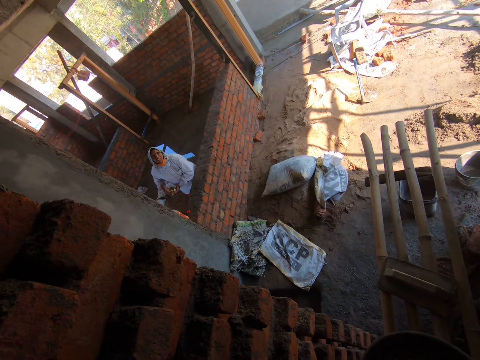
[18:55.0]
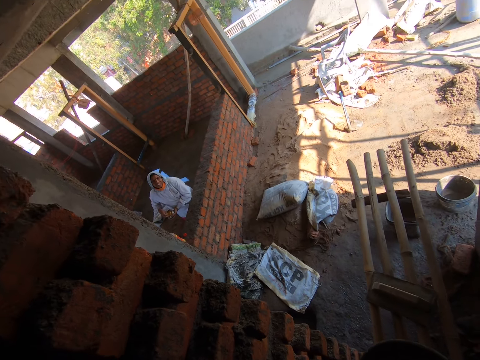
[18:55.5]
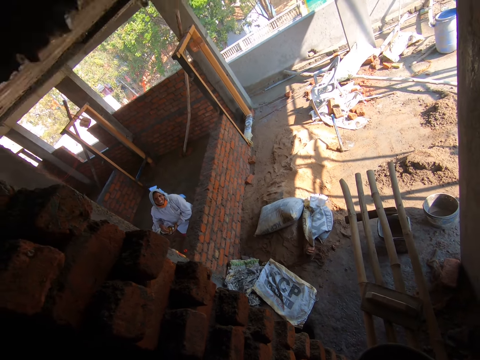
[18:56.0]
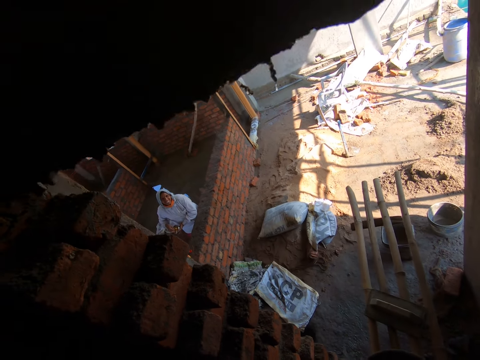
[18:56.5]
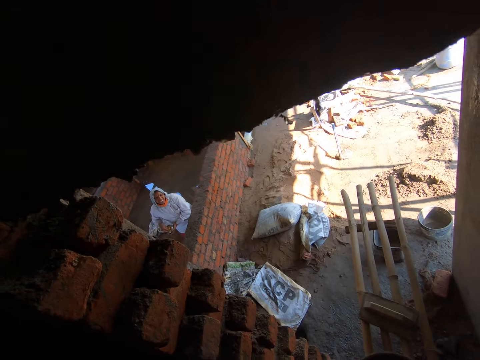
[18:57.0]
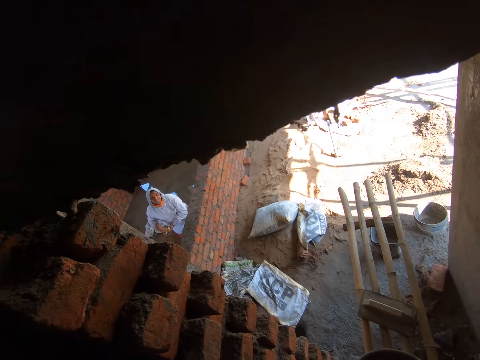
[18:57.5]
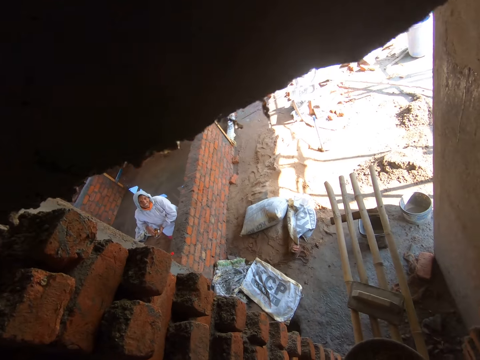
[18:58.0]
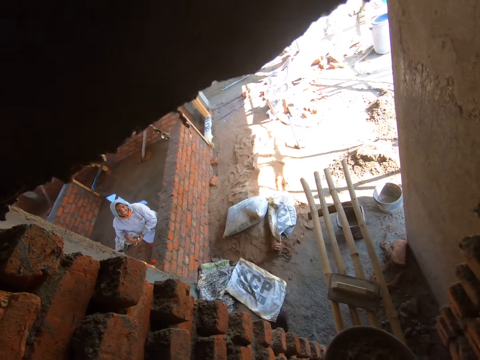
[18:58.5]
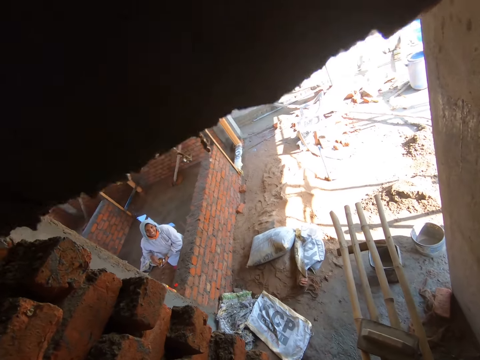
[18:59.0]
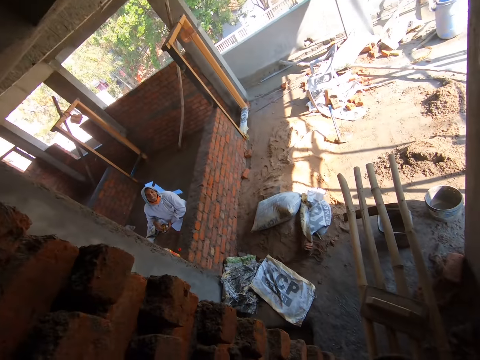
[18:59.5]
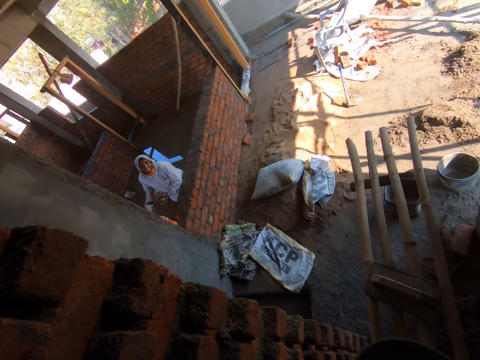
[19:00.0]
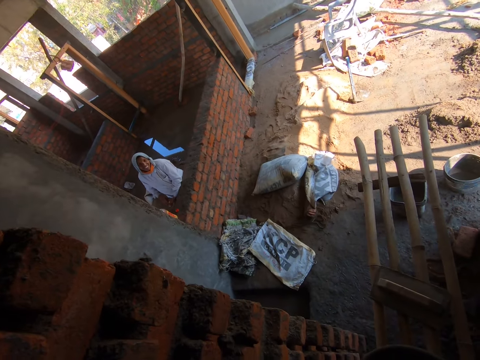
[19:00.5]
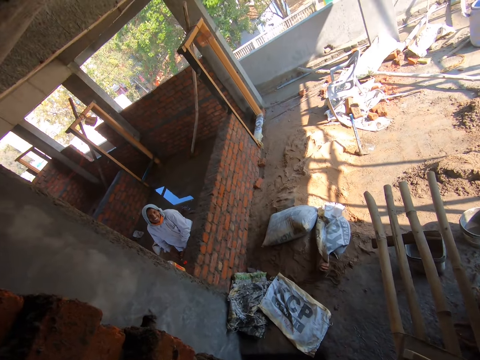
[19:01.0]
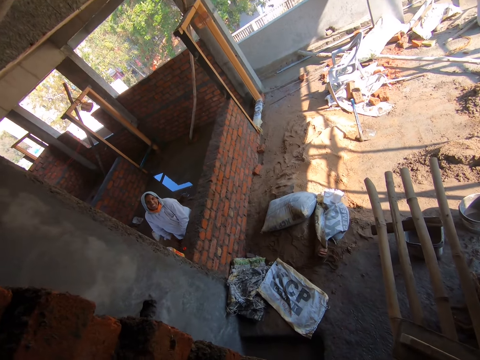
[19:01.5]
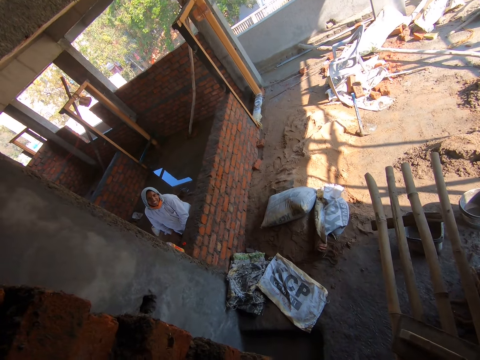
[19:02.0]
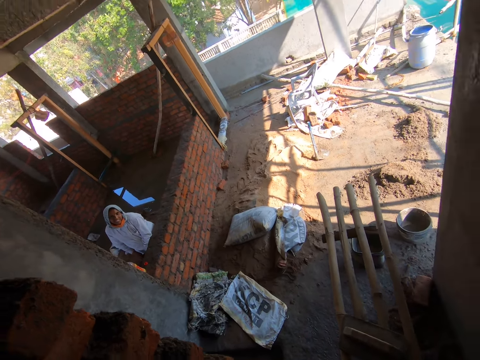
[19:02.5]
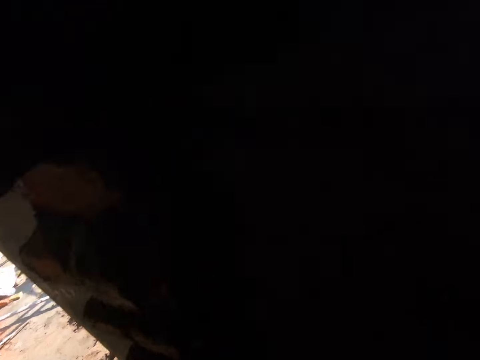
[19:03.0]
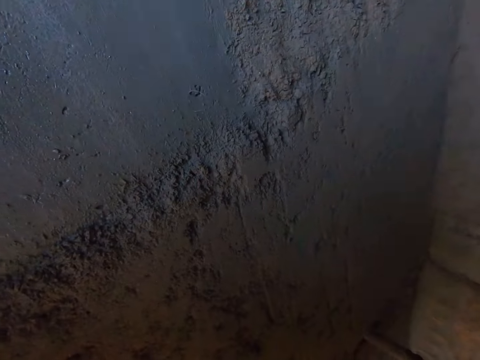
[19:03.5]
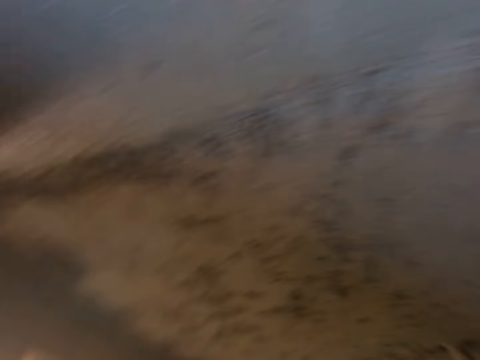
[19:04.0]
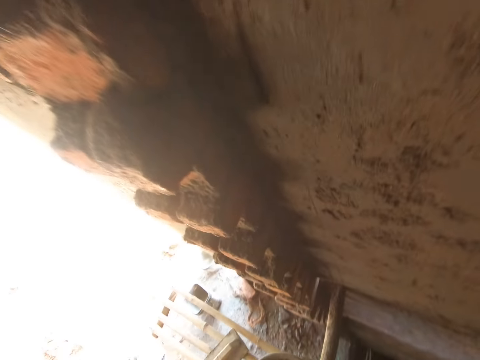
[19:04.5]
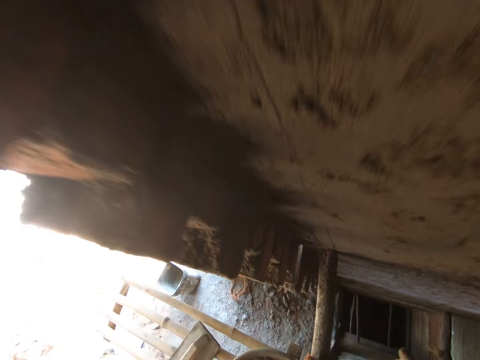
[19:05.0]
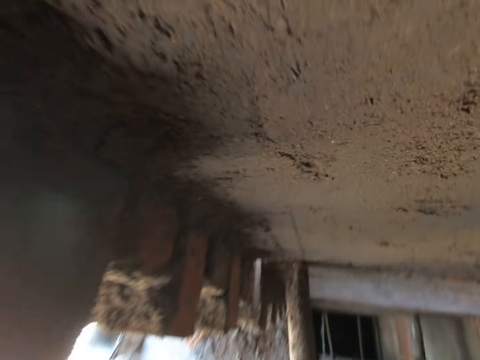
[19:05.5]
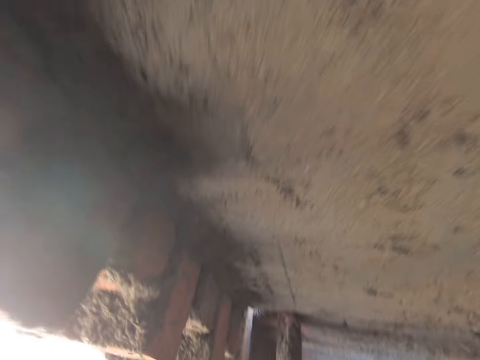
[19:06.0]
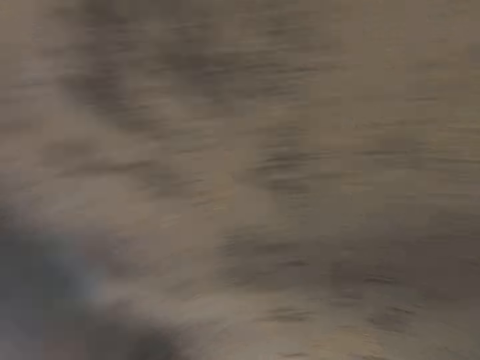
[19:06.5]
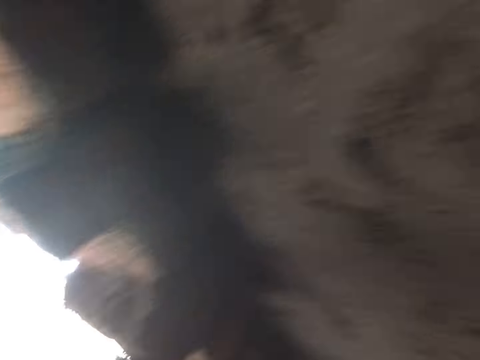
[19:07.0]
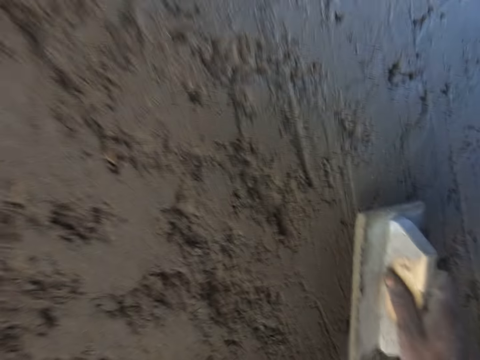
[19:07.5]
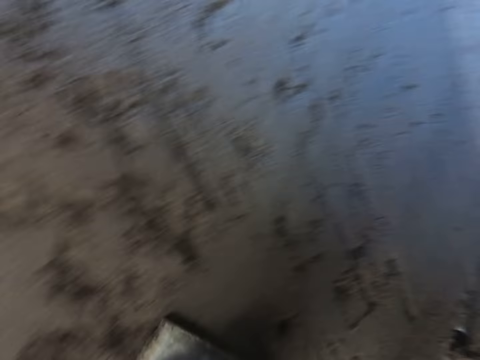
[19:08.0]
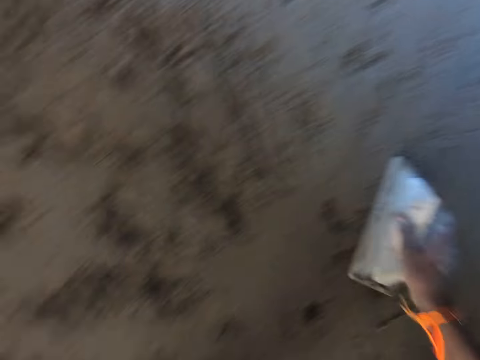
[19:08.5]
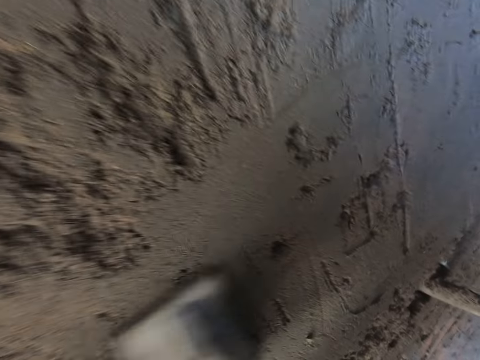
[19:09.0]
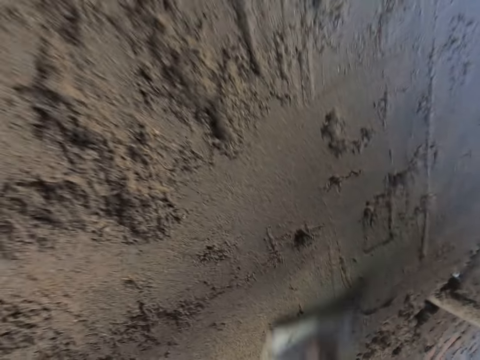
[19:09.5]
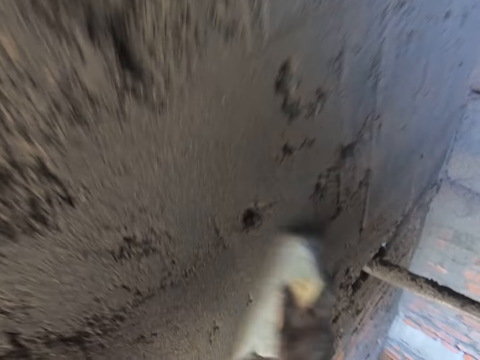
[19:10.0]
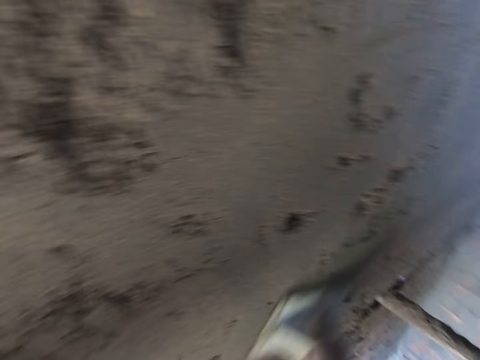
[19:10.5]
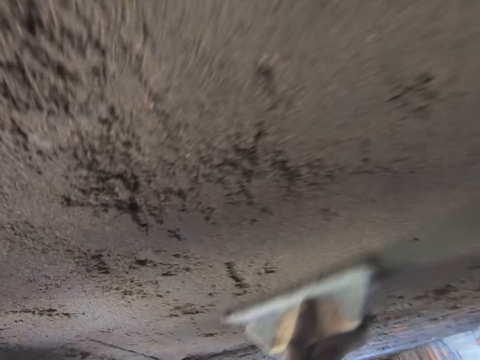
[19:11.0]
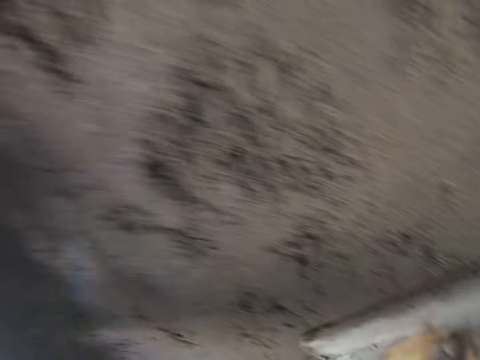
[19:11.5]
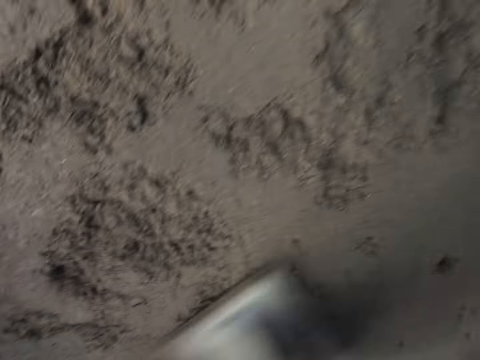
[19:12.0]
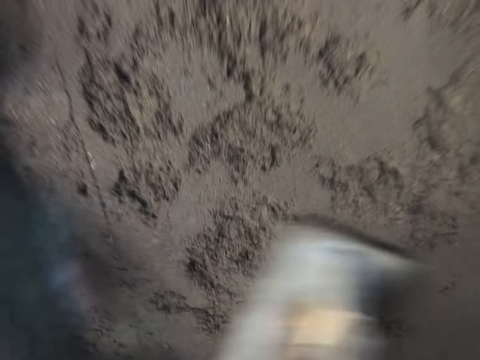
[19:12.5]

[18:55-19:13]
The camera wearer smoothens the wall with a wooden float in his right hand.

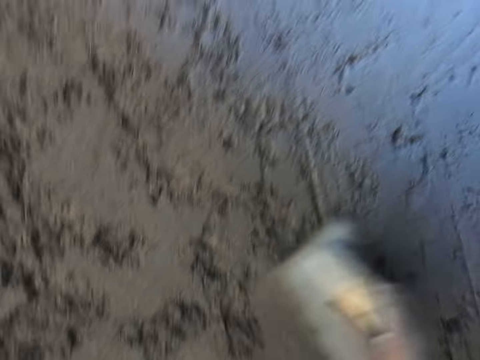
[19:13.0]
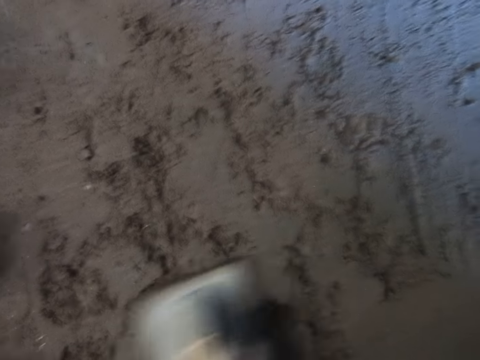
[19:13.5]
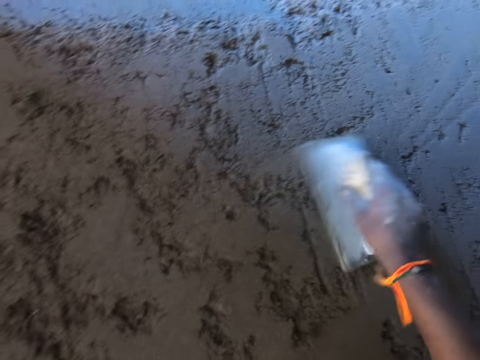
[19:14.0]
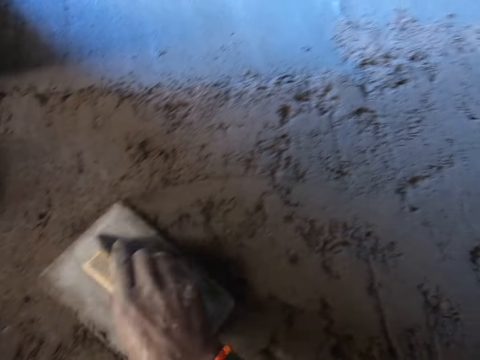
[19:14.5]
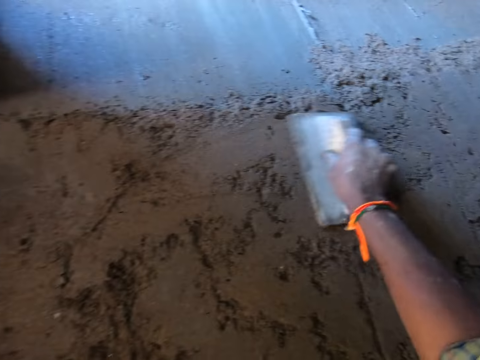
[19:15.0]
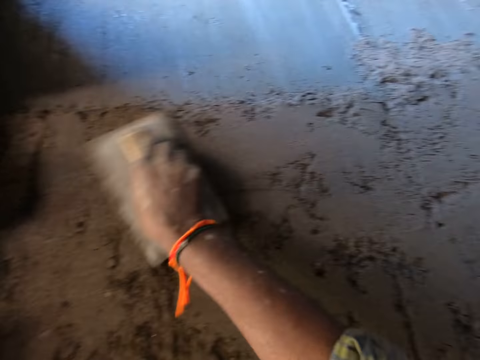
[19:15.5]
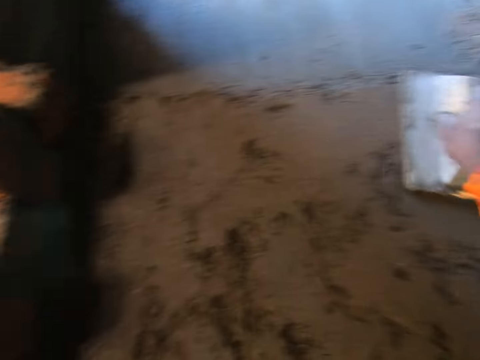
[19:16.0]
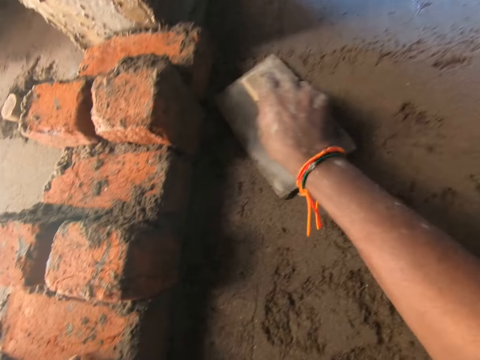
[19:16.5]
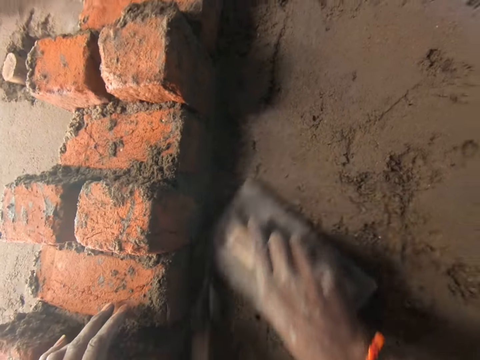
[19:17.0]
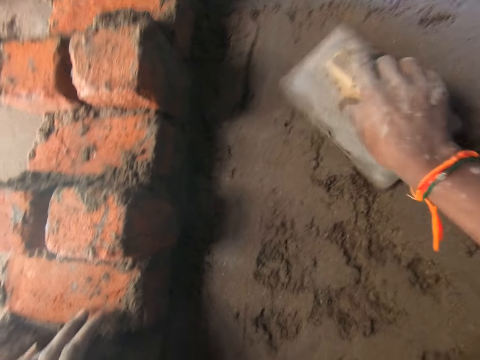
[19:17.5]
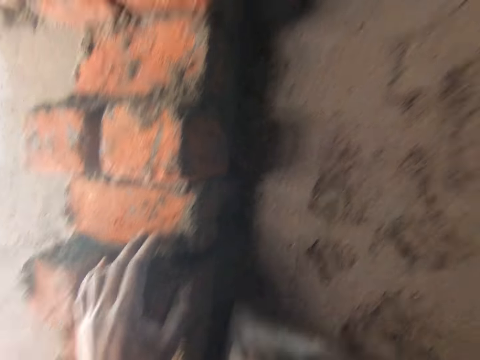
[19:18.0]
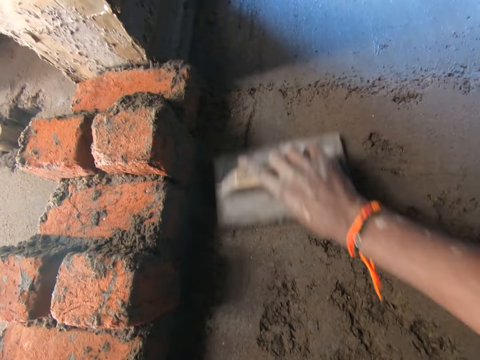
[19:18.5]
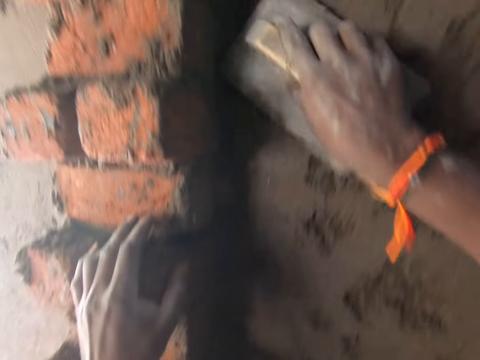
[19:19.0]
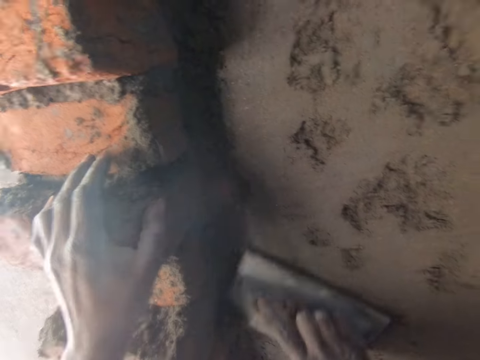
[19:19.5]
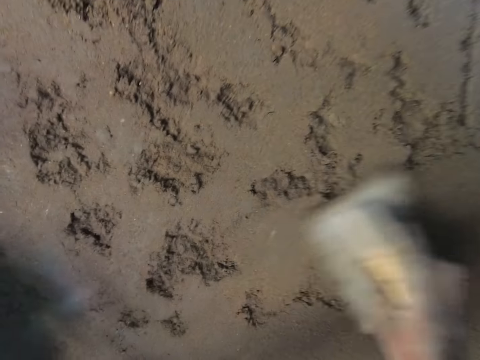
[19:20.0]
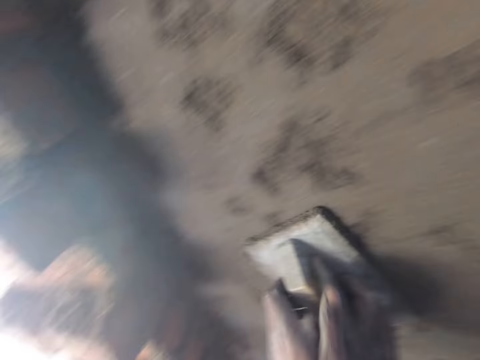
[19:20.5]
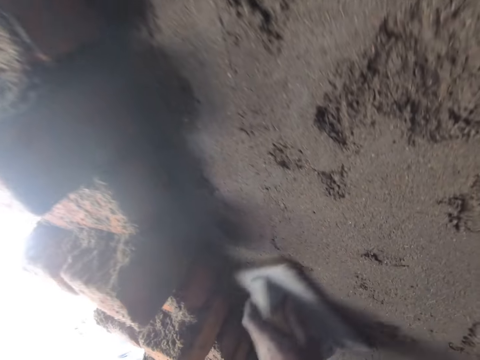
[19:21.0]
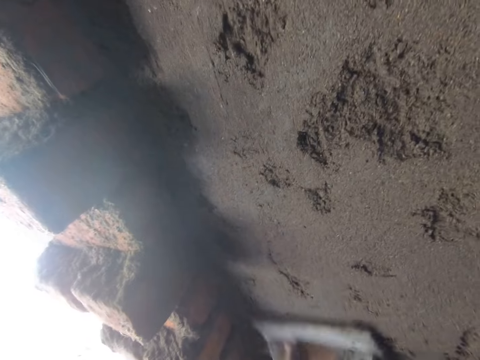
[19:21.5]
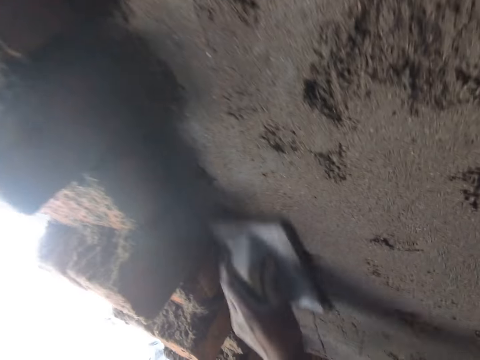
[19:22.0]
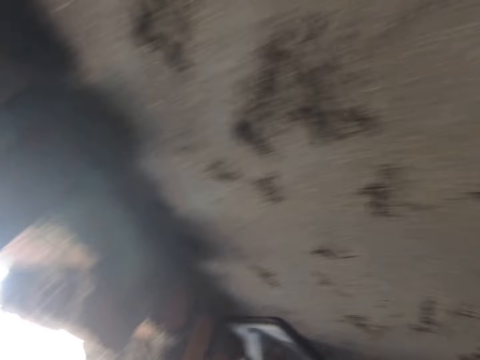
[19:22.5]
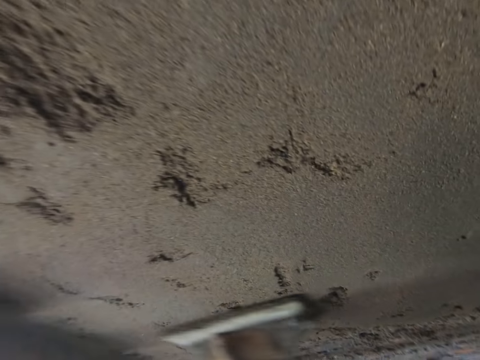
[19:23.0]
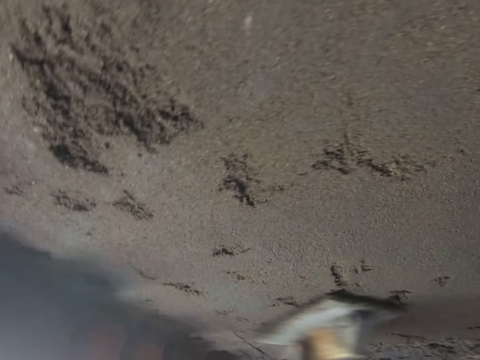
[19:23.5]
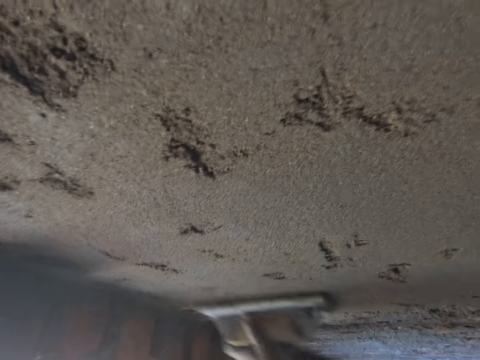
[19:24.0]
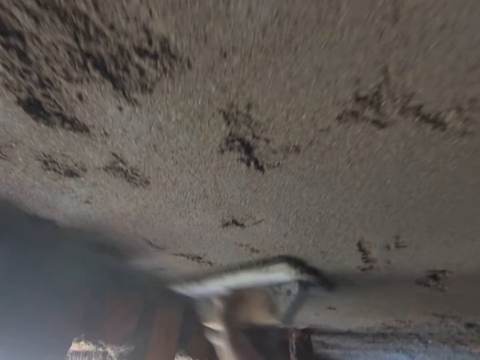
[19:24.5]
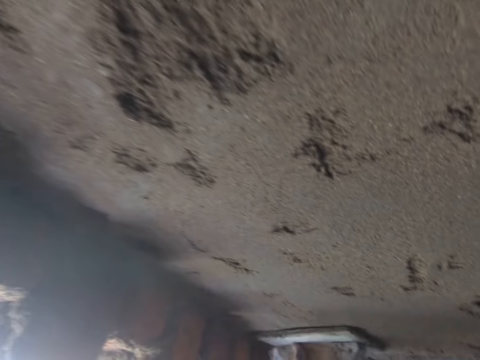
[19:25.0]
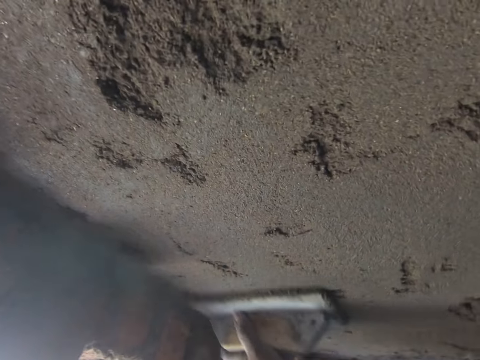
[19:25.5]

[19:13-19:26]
The camera wearer touches the bricks. He smoothens the wall with the wooden float in his left hand.
